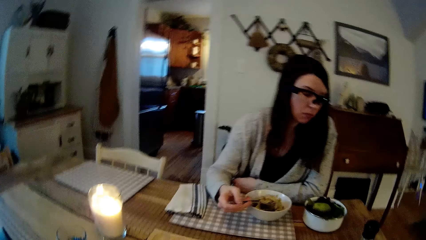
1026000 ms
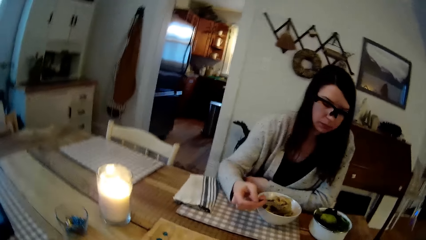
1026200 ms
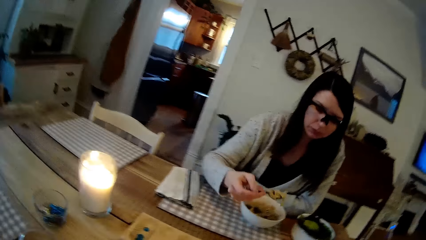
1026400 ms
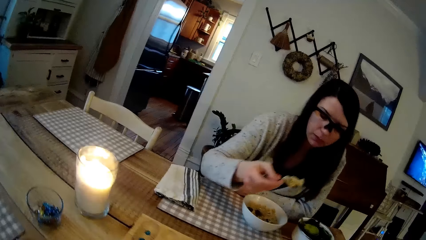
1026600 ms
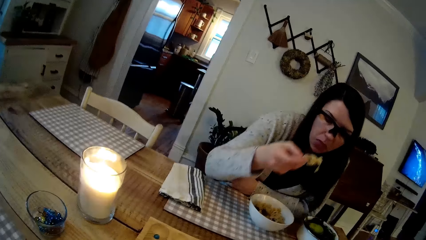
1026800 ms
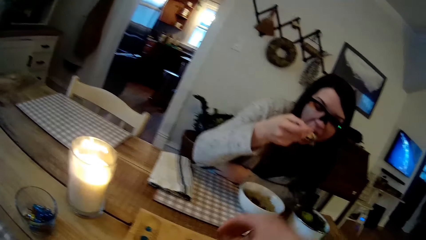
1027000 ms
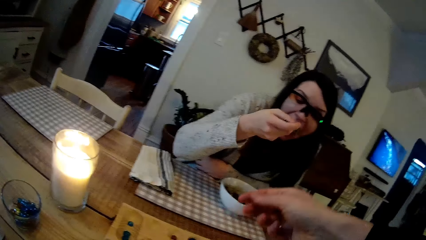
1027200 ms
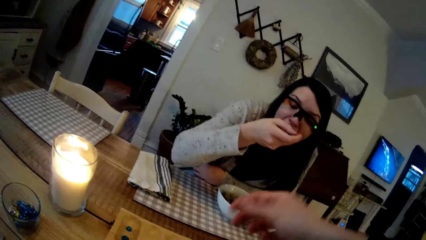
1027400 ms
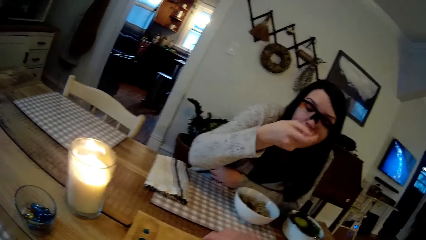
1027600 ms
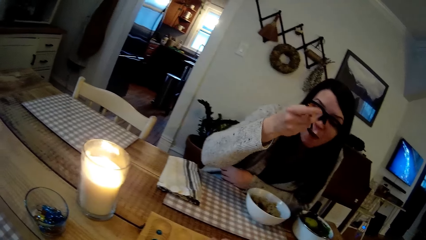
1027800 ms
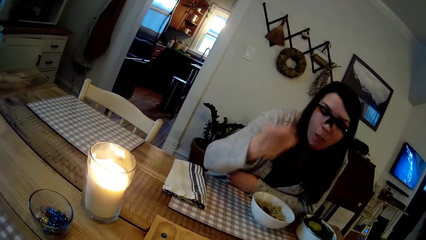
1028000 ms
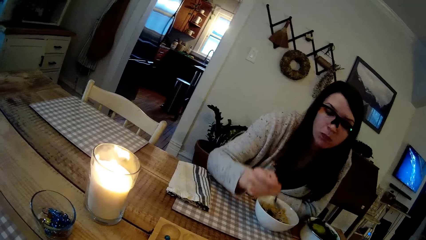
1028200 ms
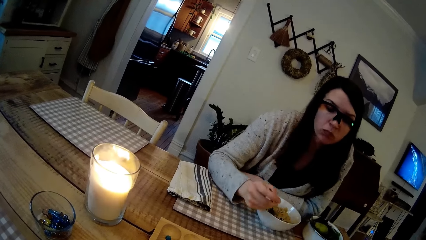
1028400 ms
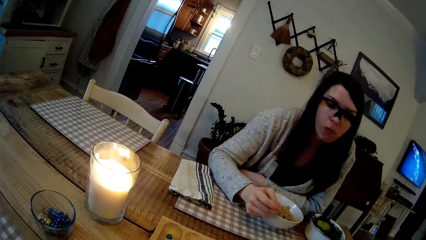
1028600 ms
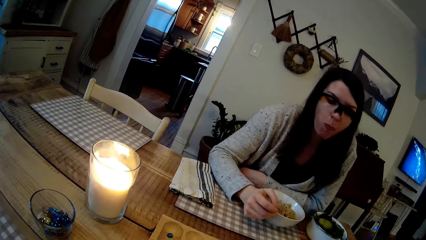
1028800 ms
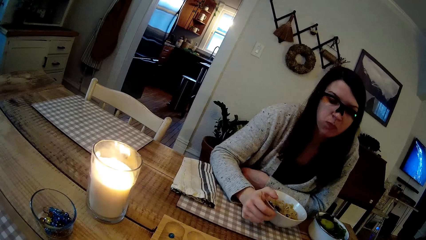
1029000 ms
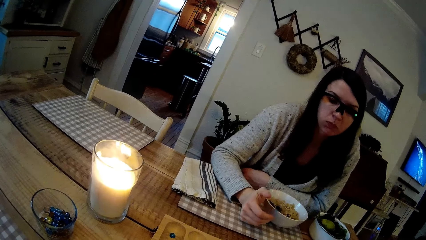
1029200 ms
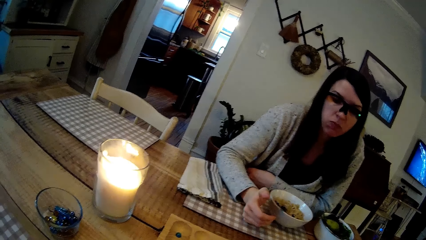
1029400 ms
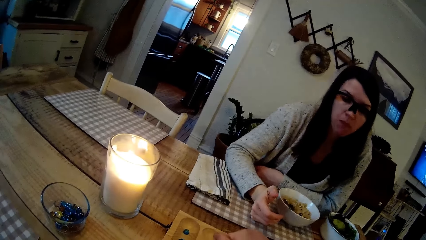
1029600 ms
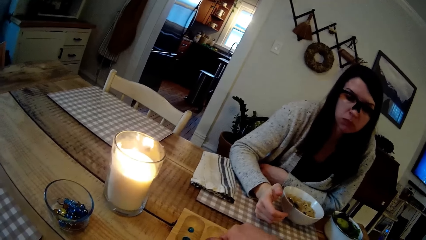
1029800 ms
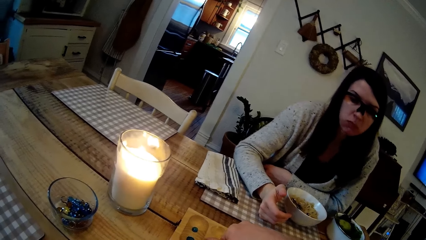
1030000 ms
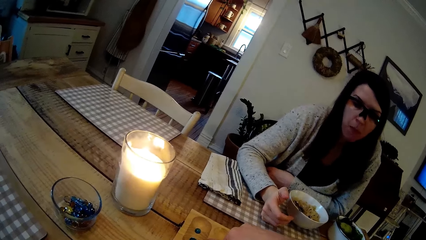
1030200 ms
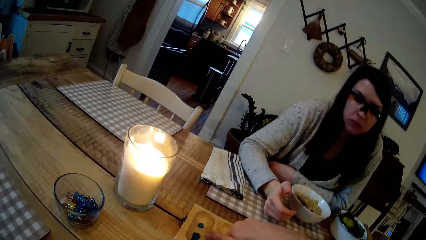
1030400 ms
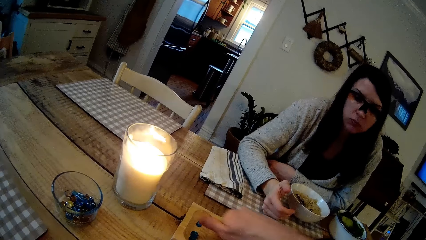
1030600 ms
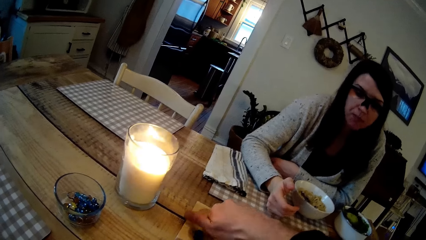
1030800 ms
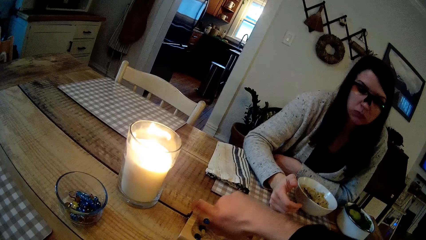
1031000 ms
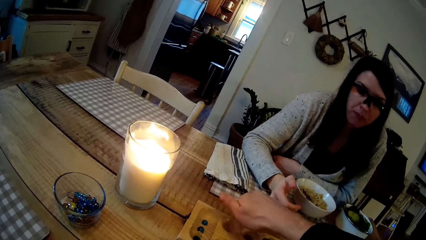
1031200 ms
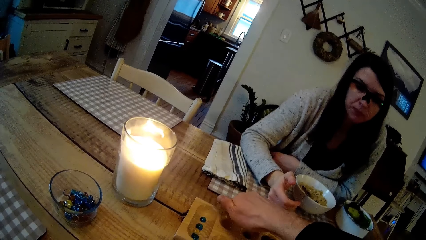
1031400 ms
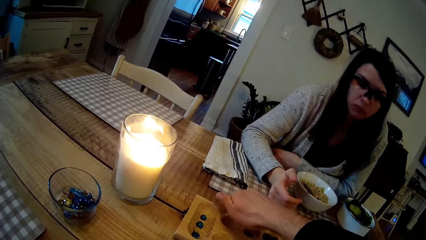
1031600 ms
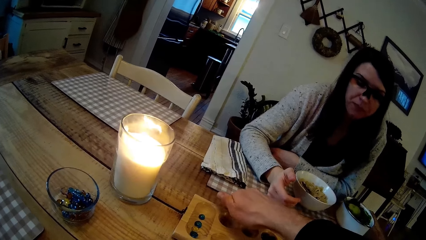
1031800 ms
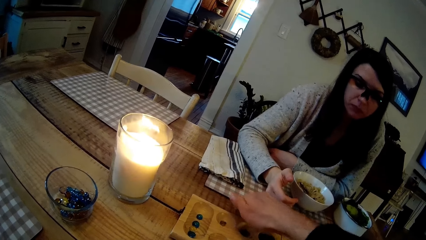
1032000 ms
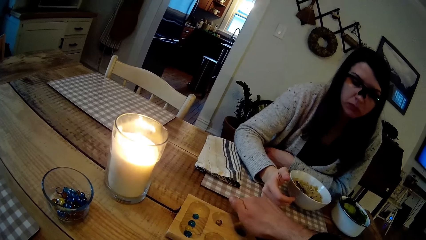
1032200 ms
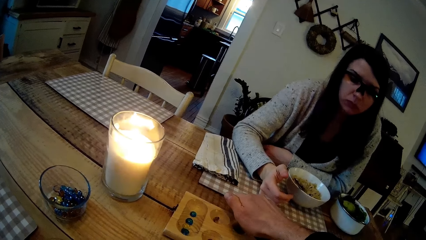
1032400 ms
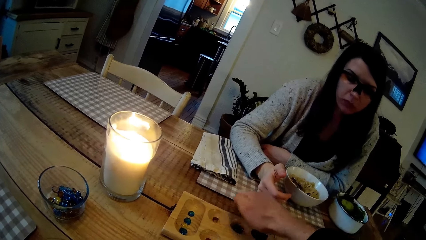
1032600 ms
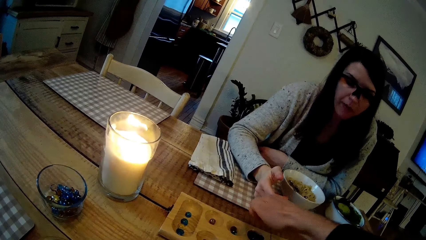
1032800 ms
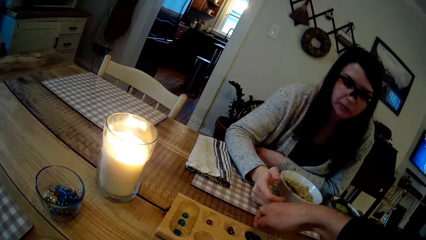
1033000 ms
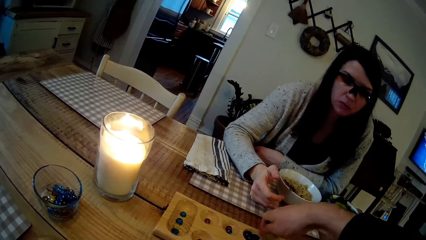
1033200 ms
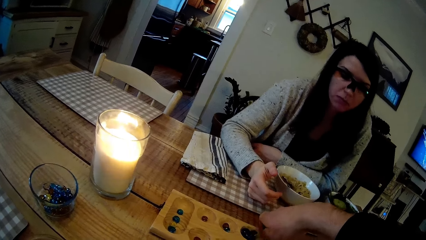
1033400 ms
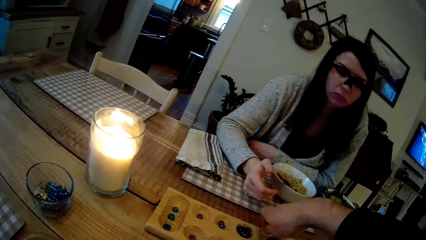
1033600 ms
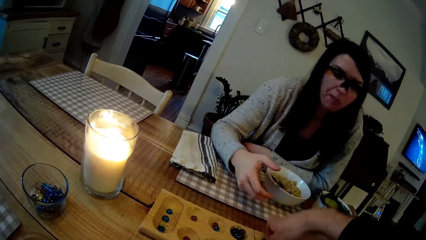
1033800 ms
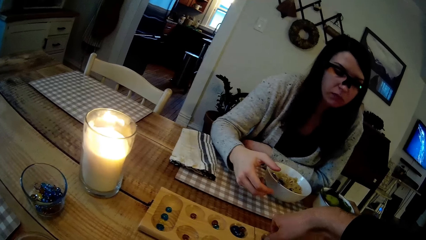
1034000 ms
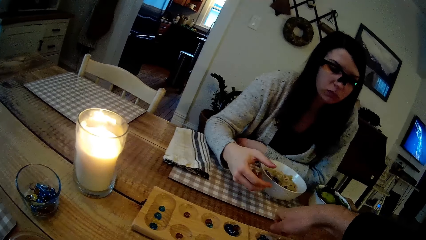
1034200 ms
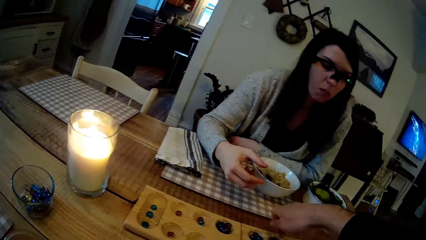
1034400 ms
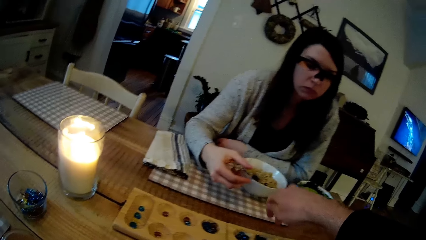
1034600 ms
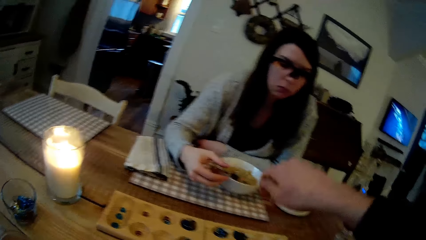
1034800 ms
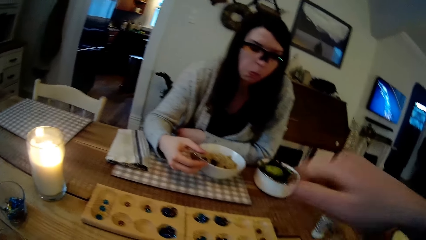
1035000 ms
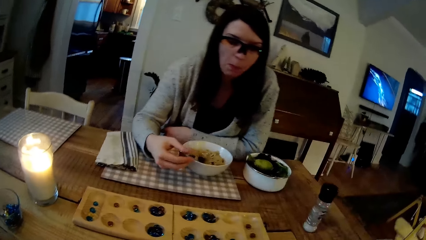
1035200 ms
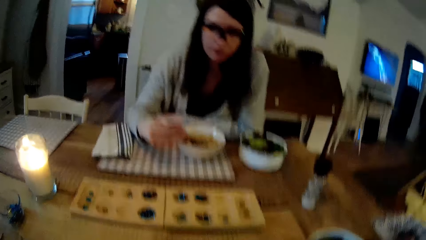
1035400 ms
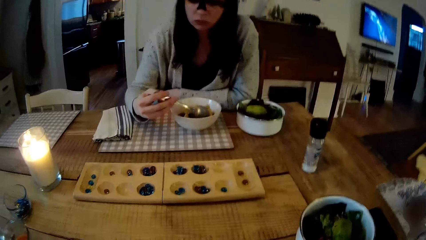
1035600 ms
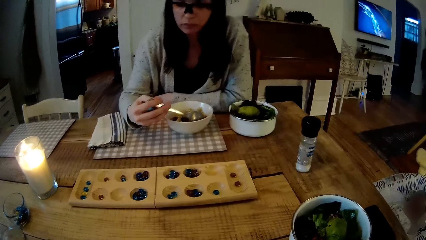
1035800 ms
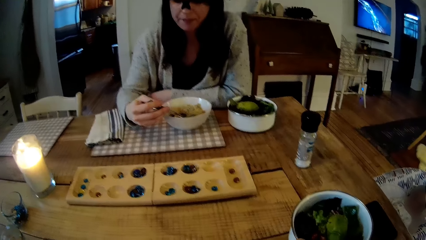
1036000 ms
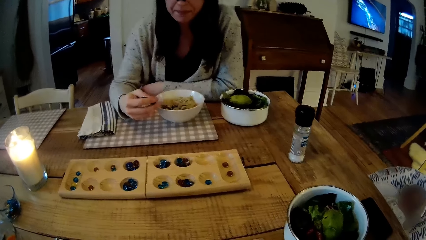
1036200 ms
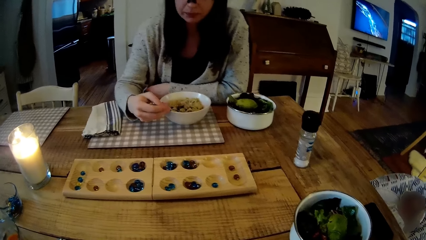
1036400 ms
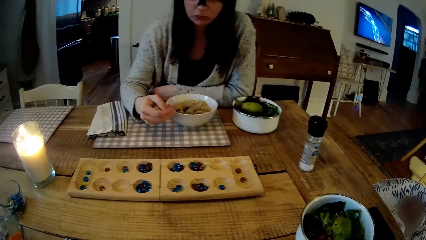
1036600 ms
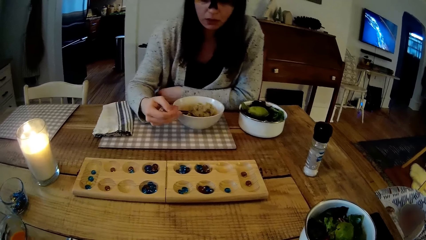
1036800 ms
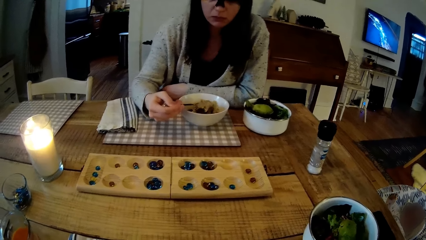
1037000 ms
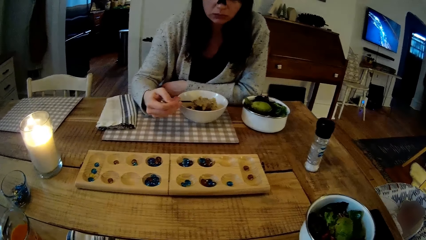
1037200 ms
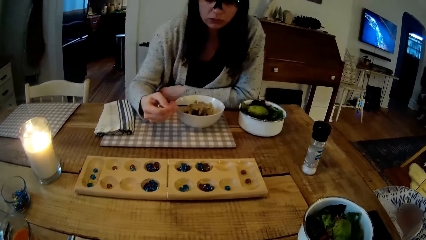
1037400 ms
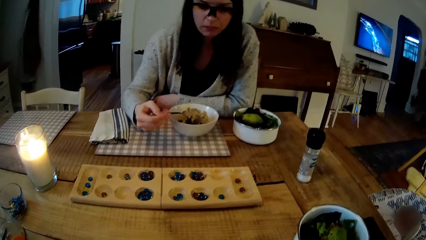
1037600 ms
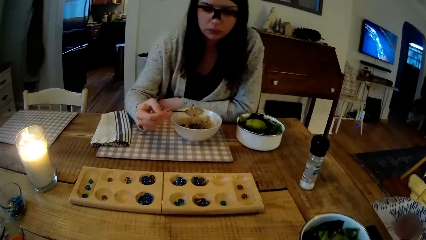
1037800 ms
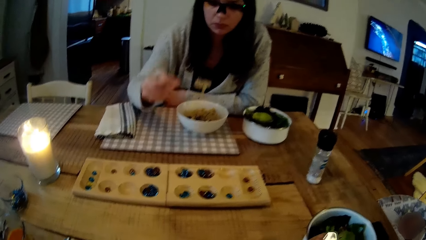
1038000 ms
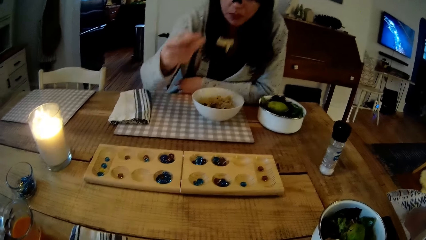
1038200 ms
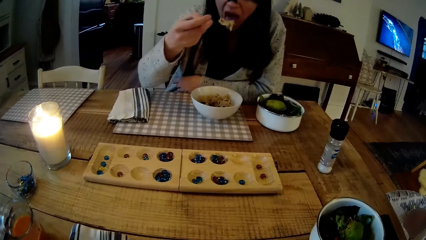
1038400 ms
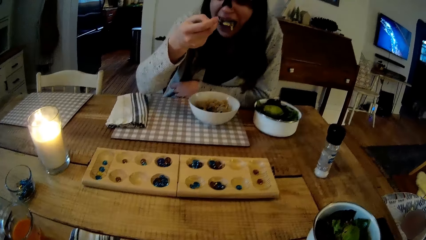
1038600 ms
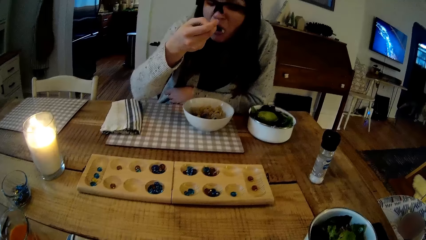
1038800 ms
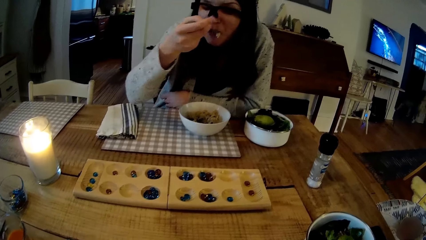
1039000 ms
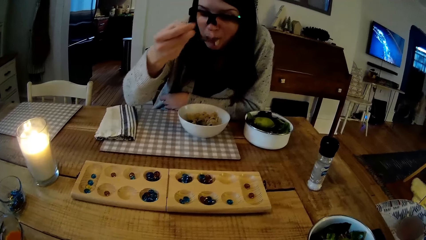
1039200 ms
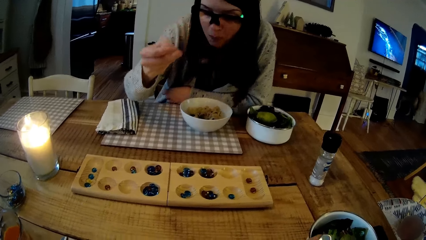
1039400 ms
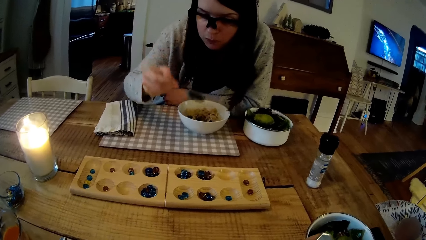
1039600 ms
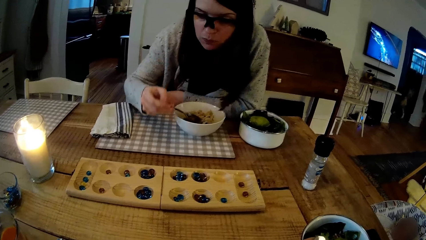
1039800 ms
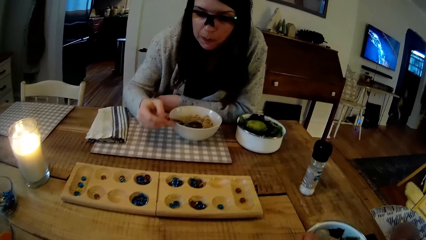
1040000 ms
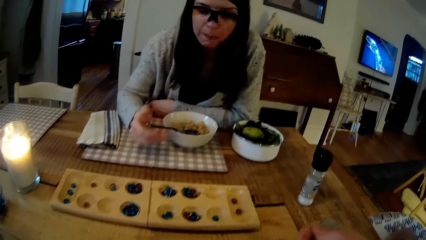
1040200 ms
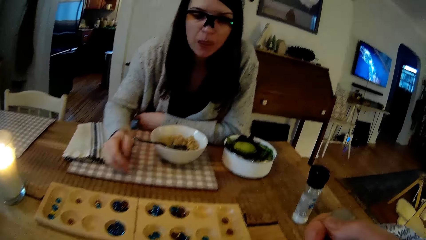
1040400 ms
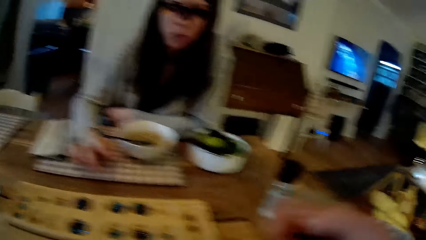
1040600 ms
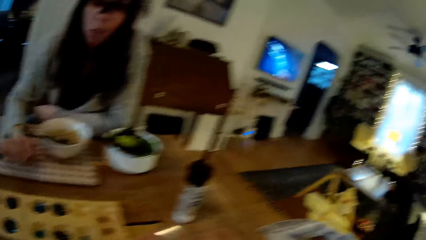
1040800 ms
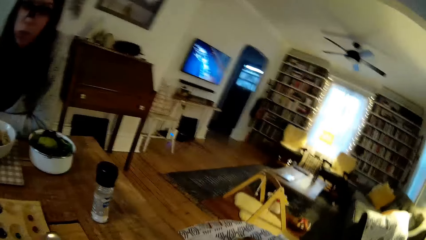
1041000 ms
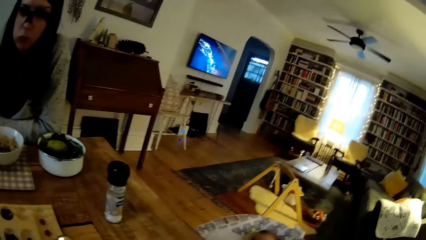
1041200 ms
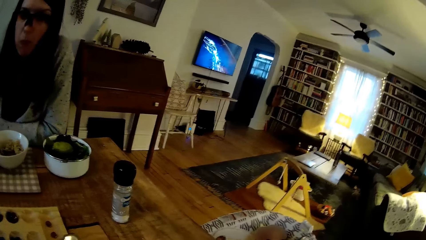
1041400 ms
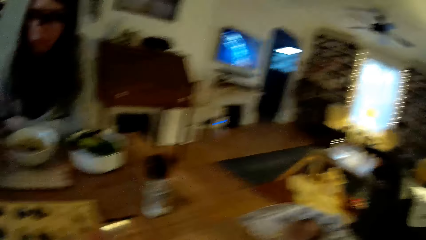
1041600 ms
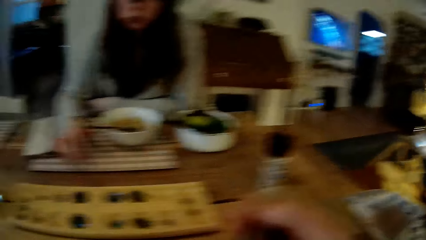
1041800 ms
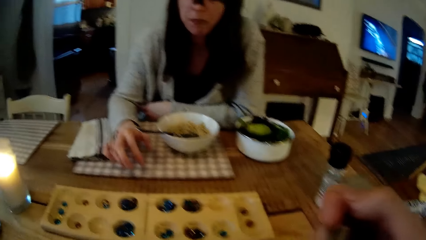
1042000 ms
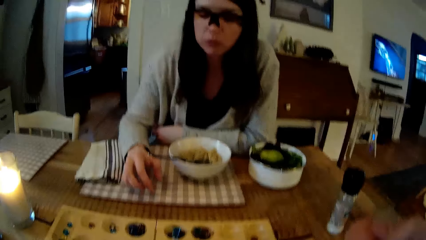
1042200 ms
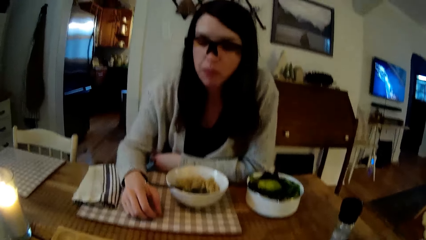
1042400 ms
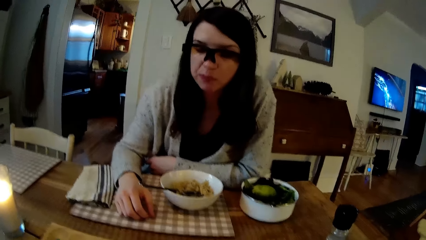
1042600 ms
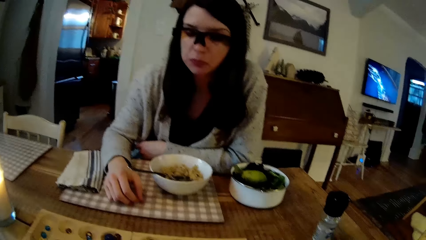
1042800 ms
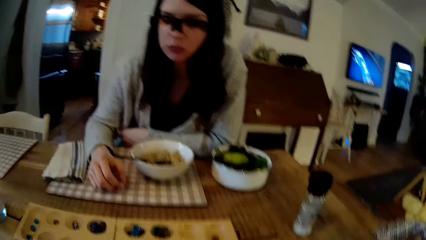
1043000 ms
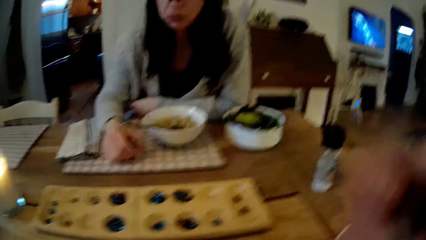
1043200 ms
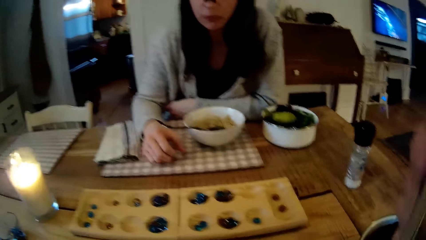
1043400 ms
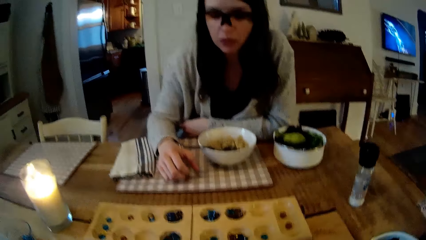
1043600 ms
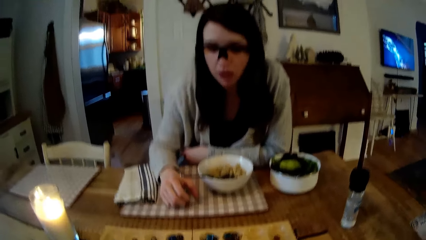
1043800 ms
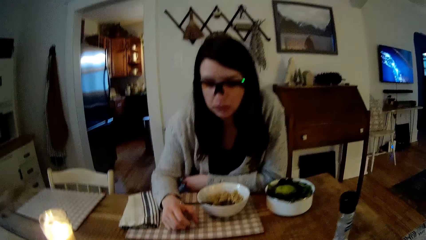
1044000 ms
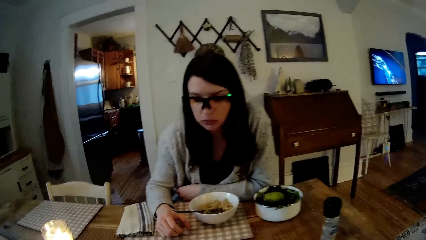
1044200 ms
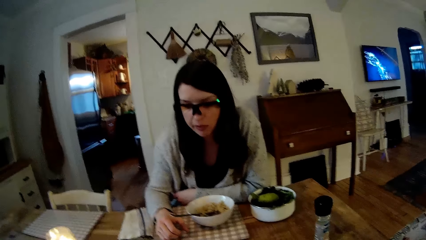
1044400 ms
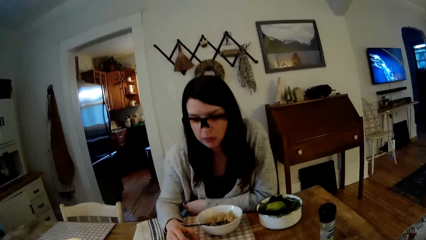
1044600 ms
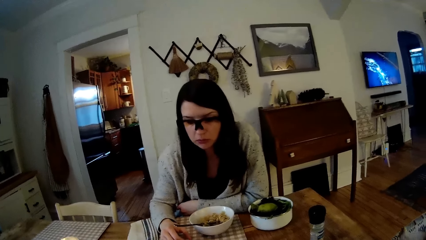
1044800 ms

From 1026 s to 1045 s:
A lady eats the food. The lady puts the spoon on the plate. The camera wearer plays the mancala game with some seeds in his right hand. The lady takes the spoon with her right hand and scoops the food. The lady eats macaroni with the spoon in her right hand. The camera wearer moves the spoon with his right hand. The lady puts the spoon on the plate. The camera wearer mixes the food with the spoon.
